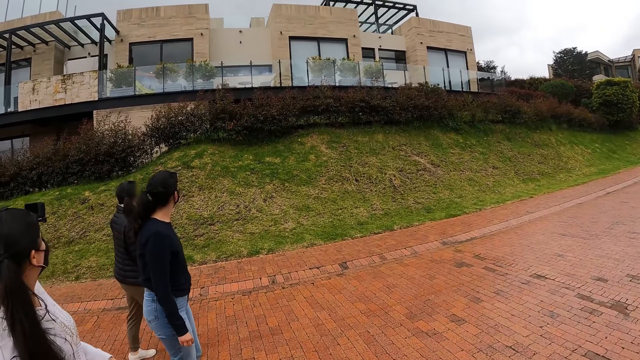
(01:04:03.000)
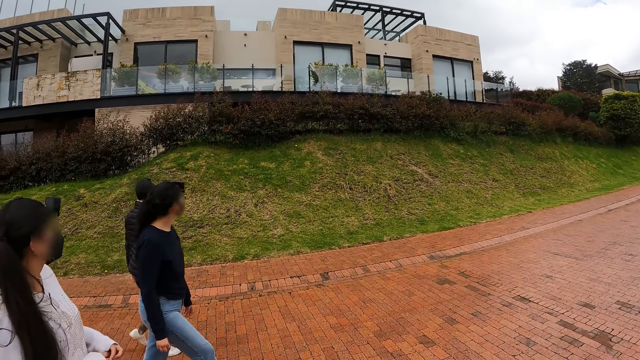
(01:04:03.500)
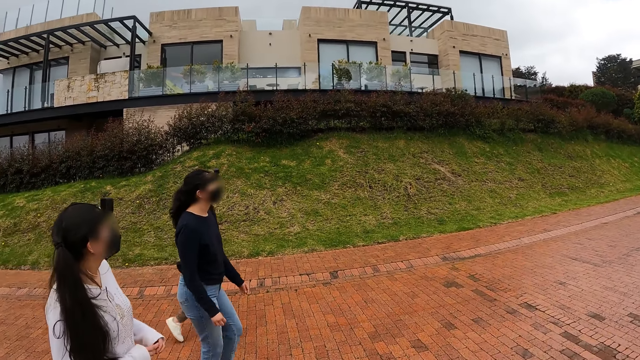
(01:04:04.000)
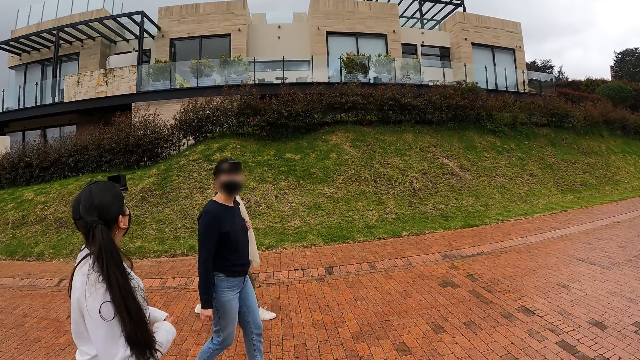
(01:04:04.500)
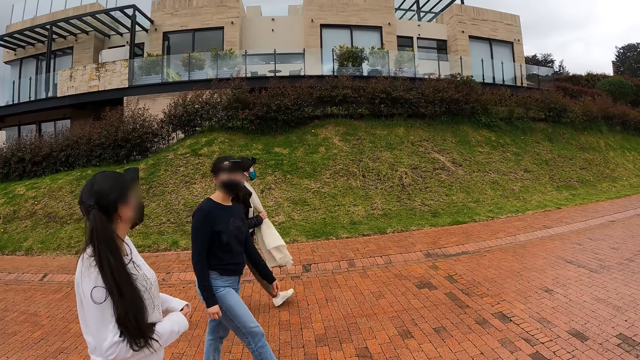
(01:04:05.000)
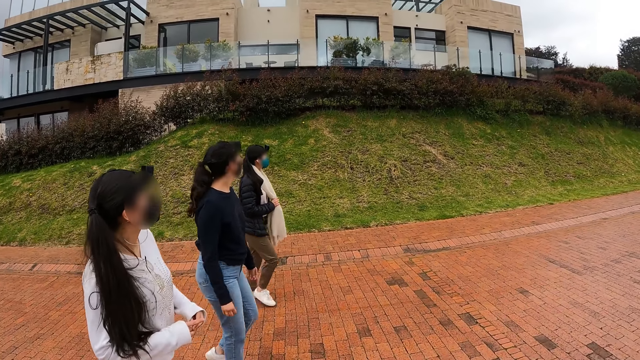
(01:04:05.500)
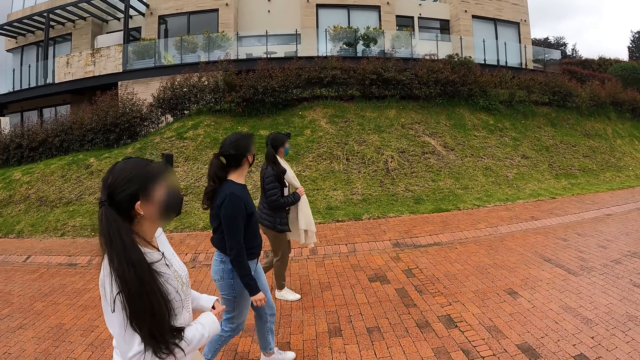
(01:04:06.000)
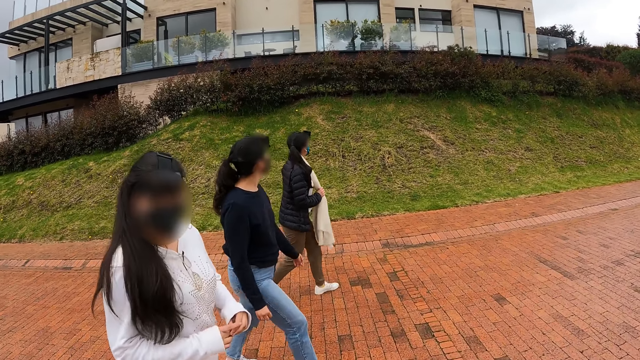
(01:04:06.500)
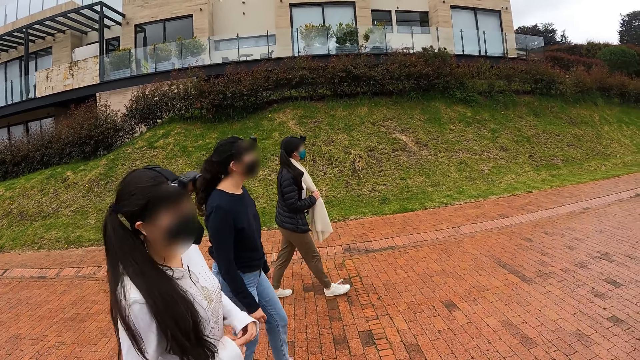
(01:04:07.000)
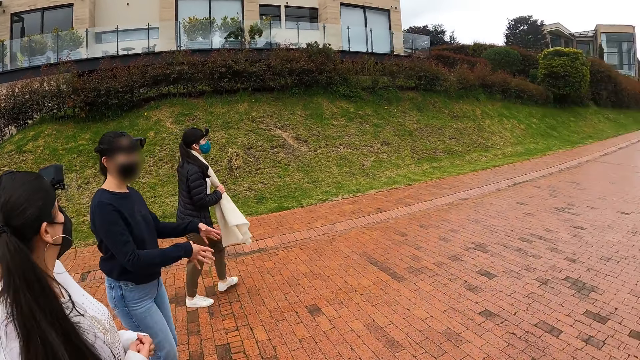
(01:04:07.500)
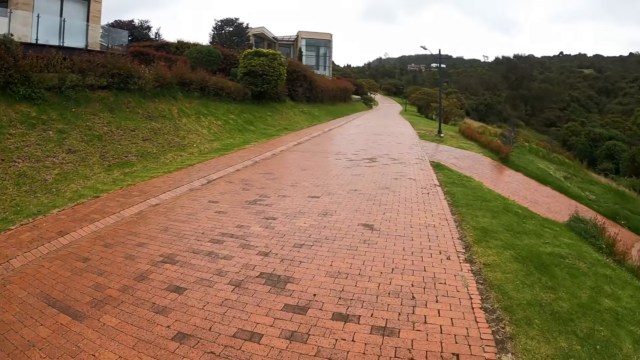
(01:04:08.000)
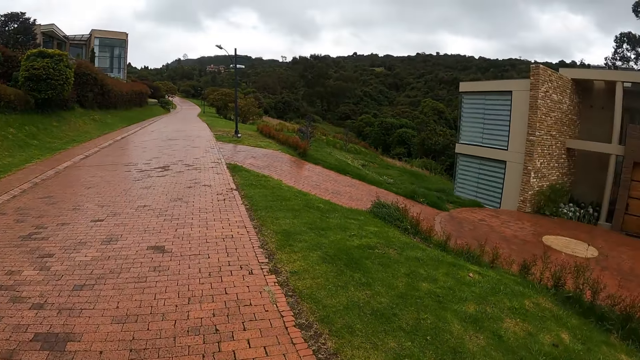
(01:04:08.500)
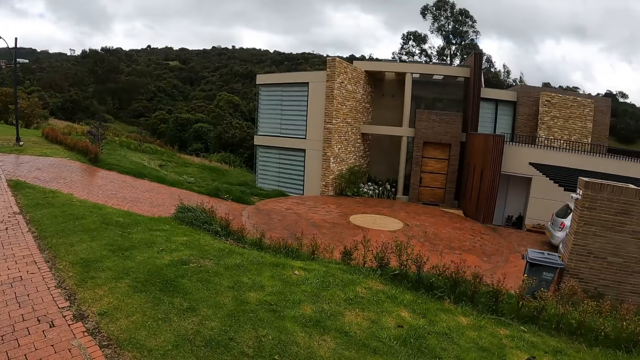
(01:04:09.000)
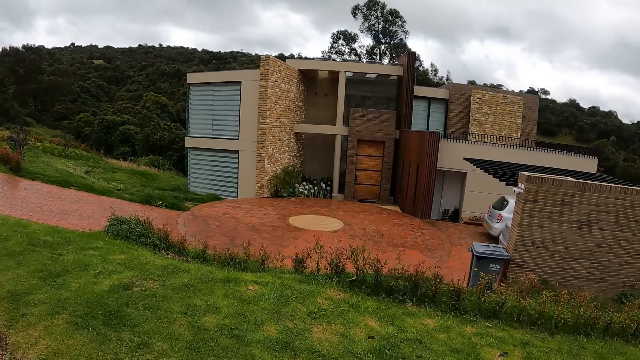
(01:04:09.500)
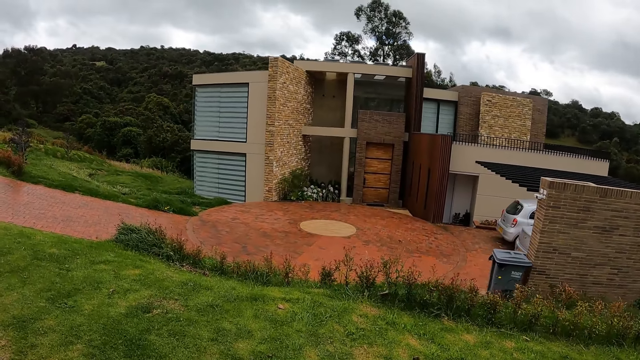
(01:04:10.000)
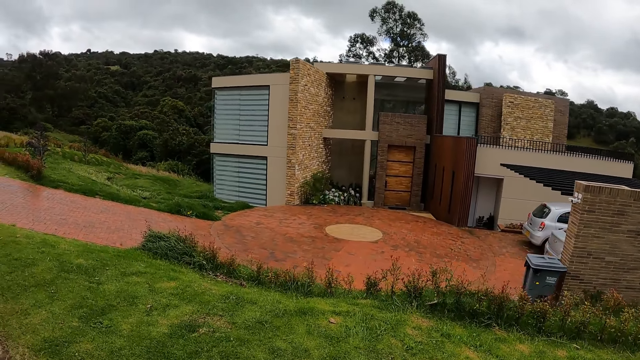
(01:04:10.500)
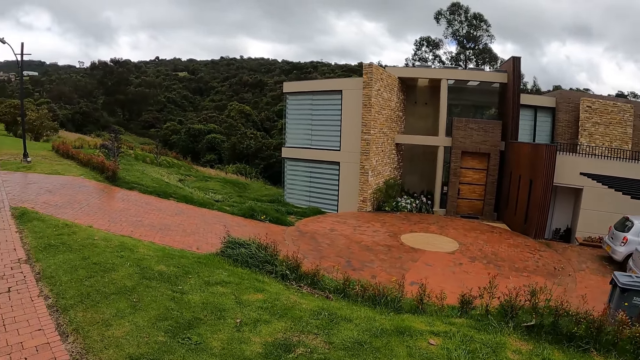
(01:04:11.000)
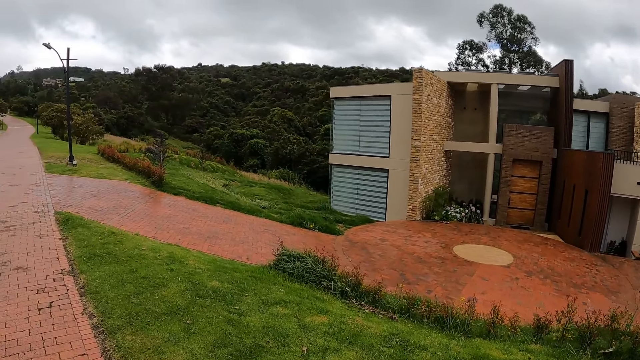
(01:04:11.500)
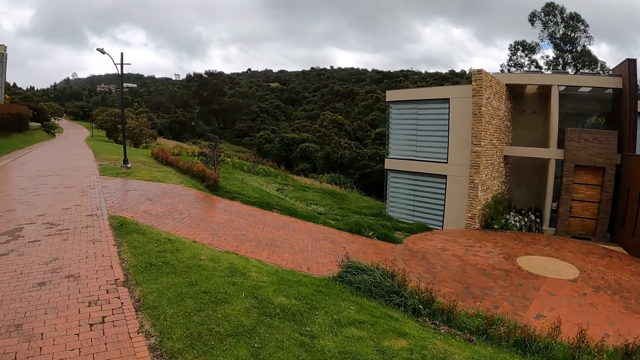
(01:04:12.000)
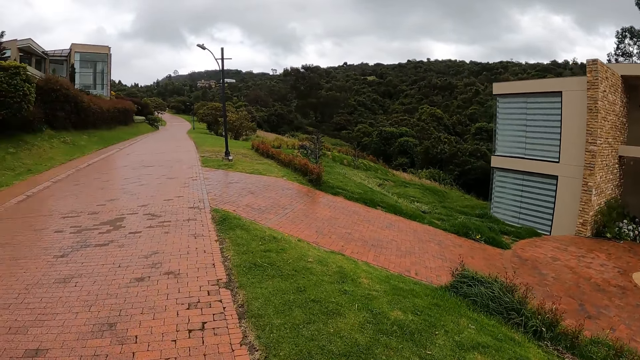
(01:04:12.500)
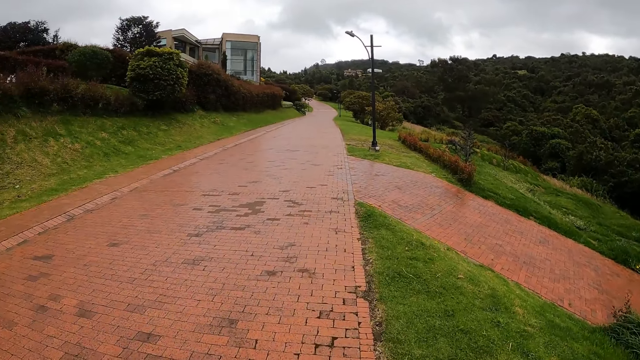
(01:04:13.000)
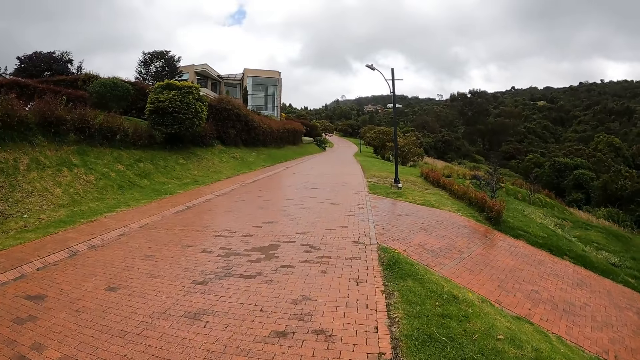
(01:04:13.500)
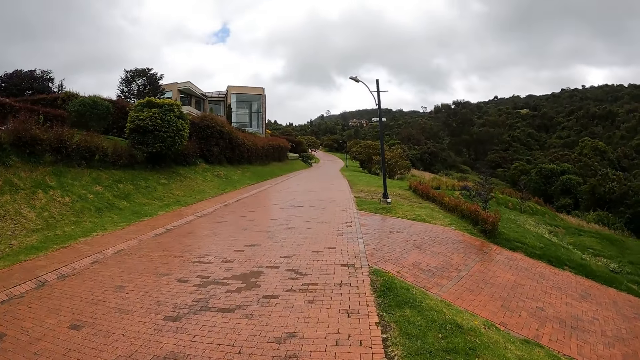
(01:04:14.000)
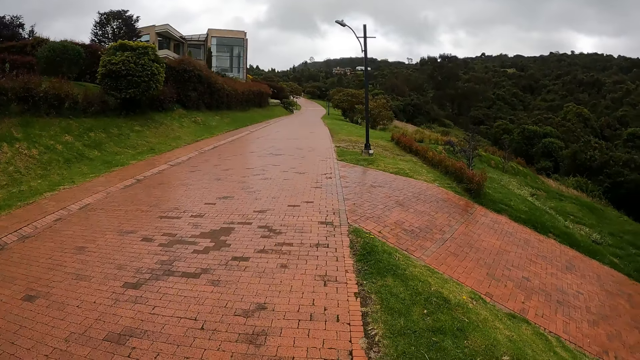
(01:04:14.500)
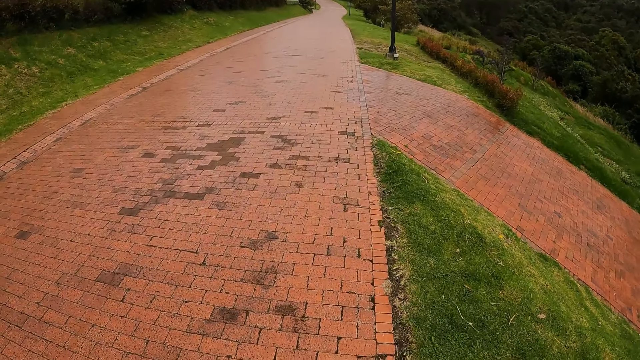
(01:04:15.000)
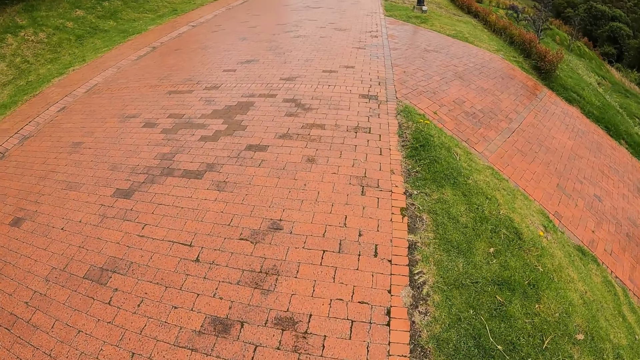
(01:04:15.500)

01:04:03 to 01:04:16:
The camera wearer walks along the pavement.

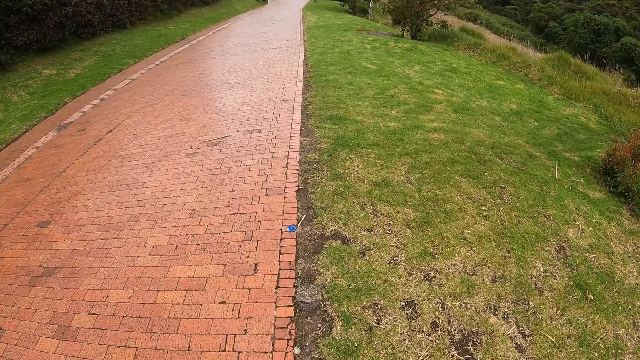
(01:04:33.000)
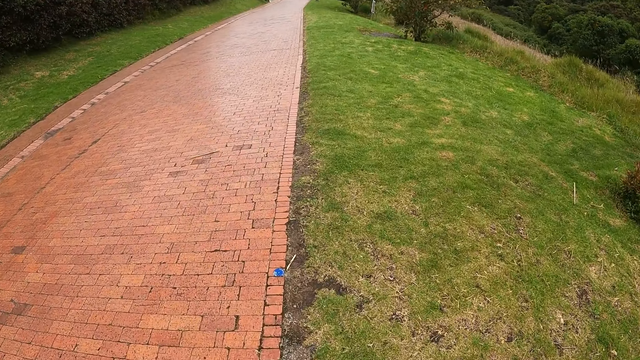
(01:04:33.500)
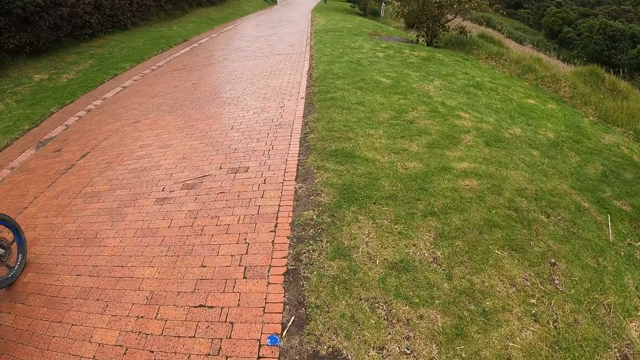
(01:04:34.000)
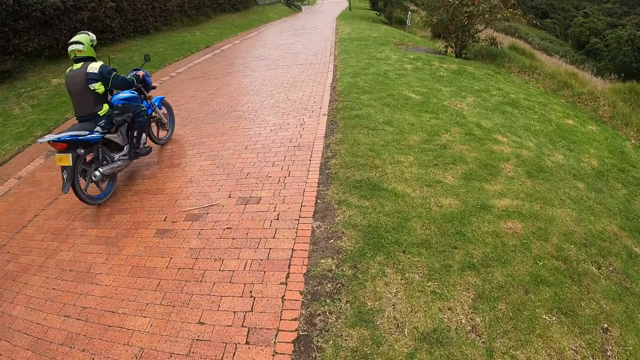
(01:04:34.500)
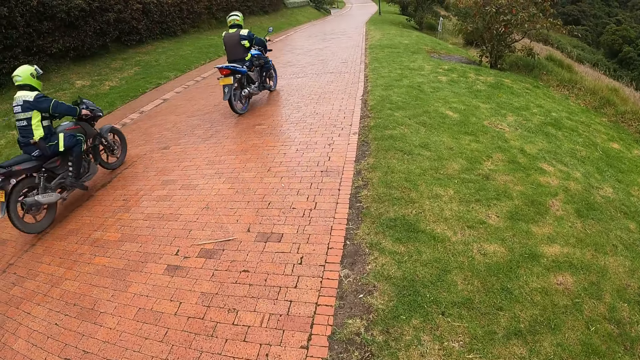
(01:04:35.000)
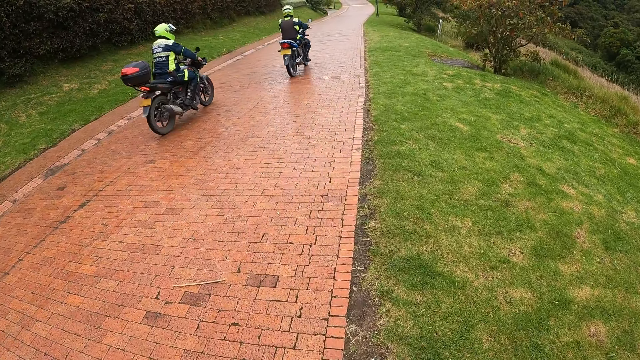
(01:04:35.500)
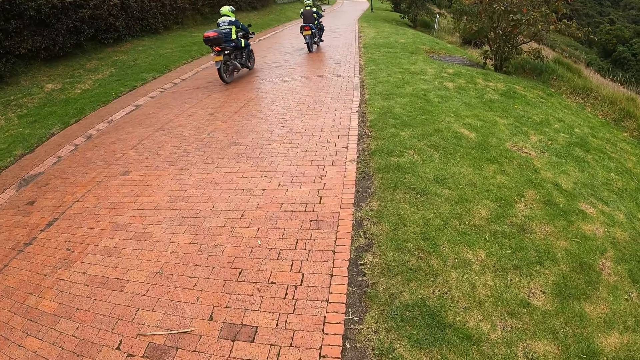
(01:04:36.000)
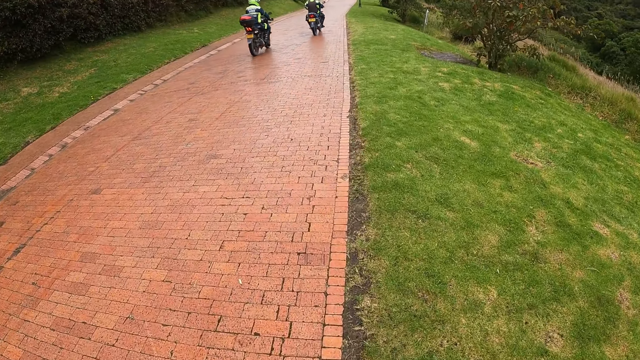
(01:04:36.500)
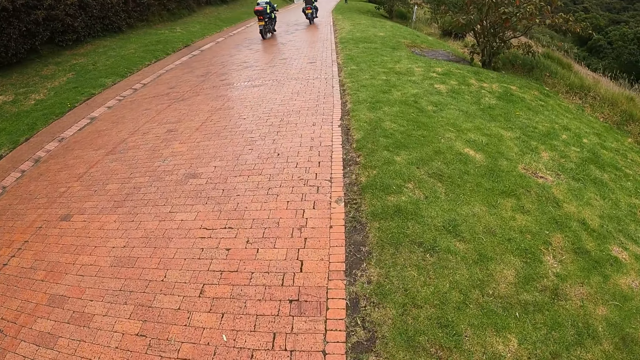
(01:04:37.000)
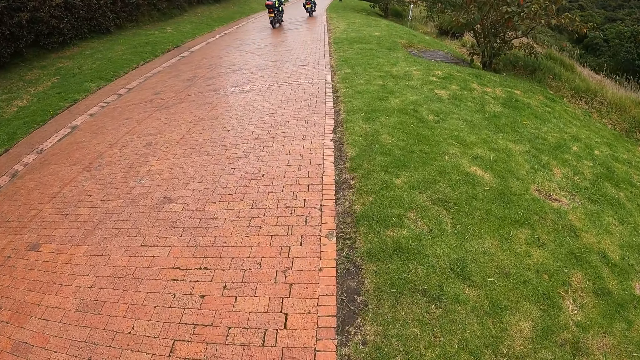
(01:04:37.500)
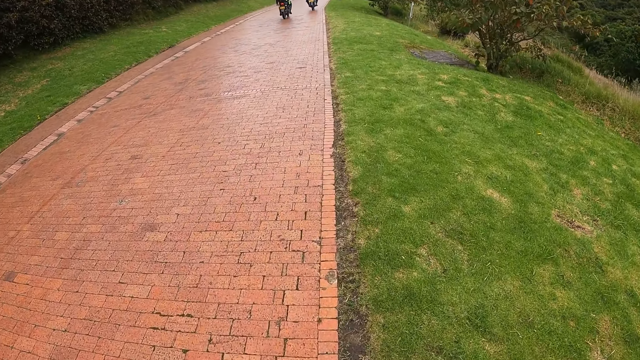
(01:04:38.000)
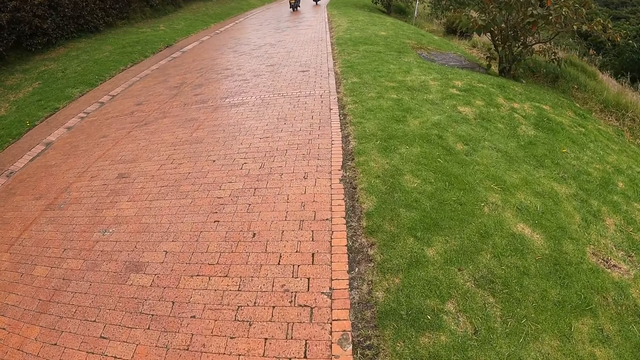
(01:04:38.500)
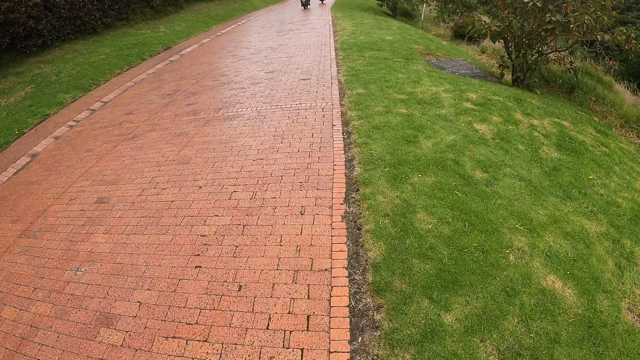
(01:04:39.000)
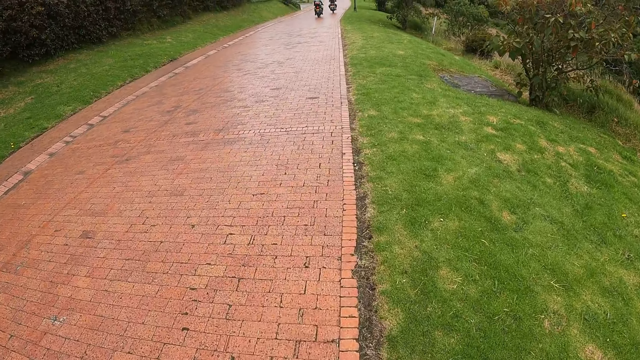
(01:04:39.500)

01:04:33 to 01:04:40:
A motorcycle rides past the camera wearer, a woman, another woman and a third woman. Another motorcycle rides past the camera wearer, the first woman, the second woman and the third woman.
